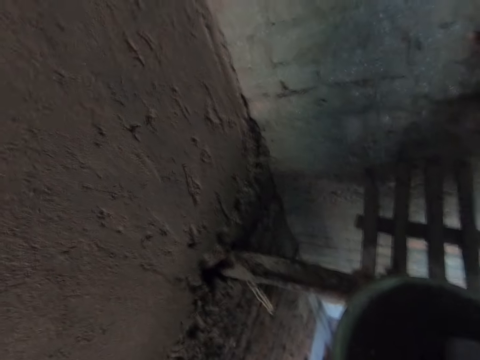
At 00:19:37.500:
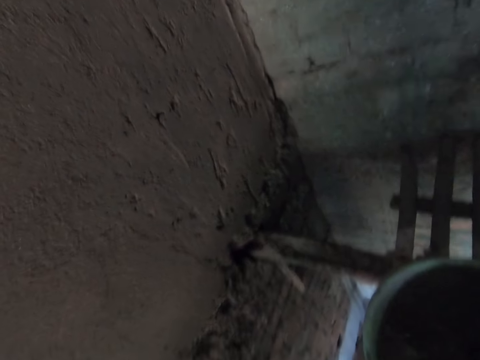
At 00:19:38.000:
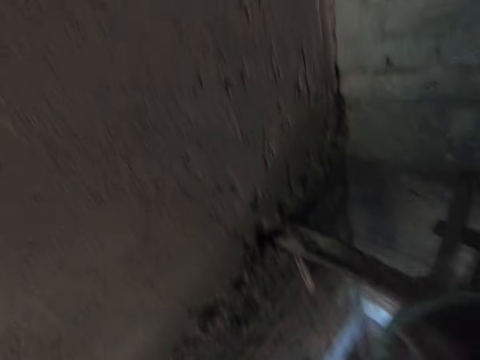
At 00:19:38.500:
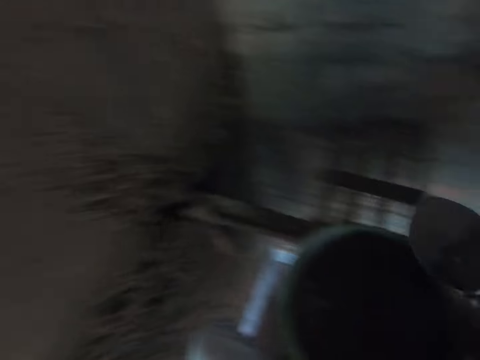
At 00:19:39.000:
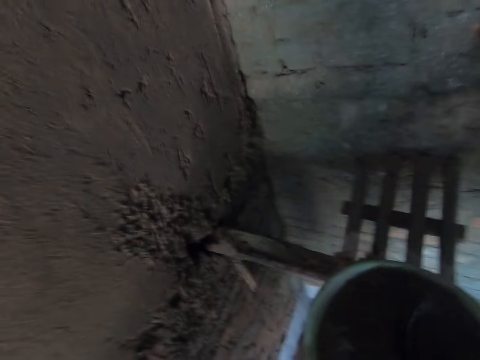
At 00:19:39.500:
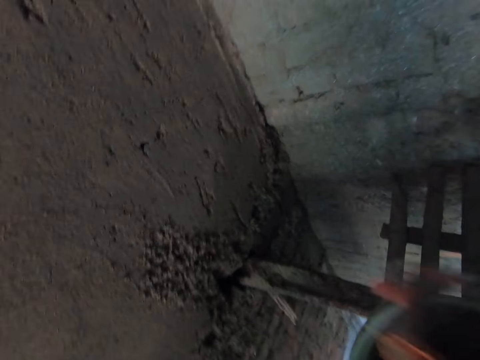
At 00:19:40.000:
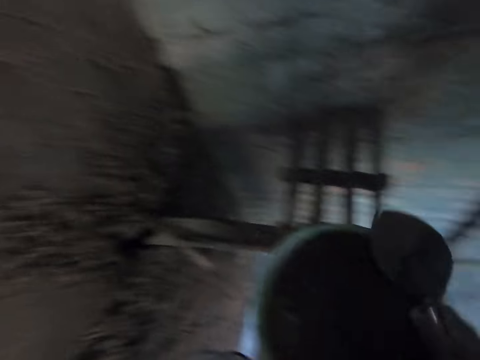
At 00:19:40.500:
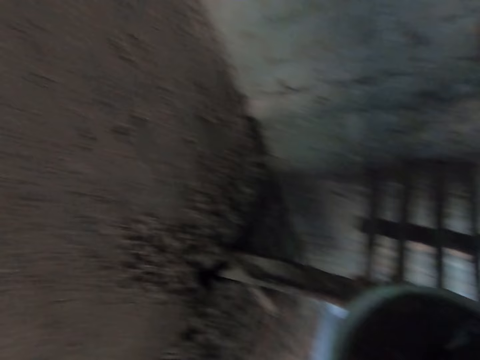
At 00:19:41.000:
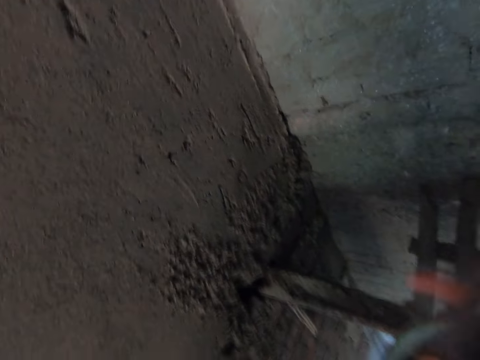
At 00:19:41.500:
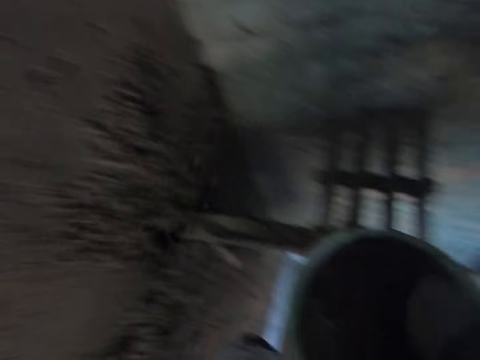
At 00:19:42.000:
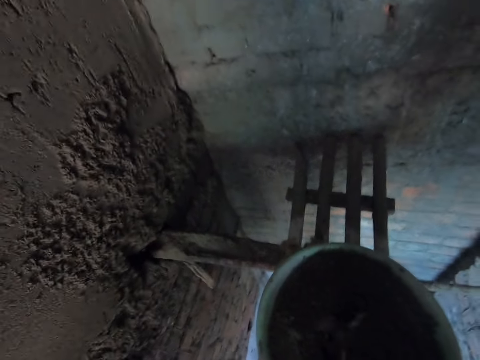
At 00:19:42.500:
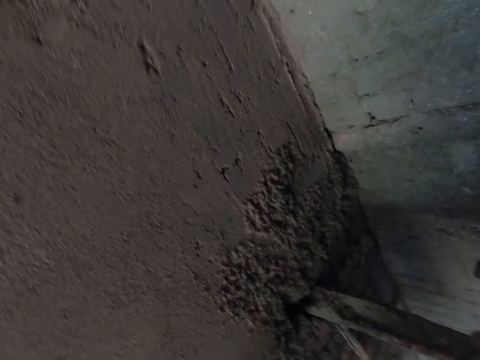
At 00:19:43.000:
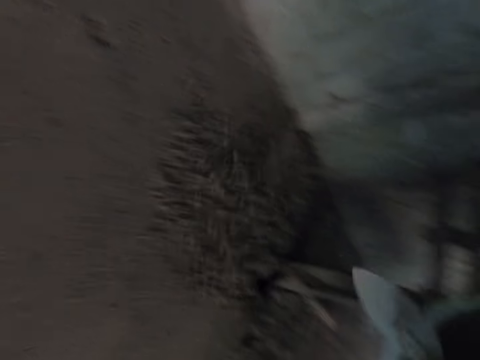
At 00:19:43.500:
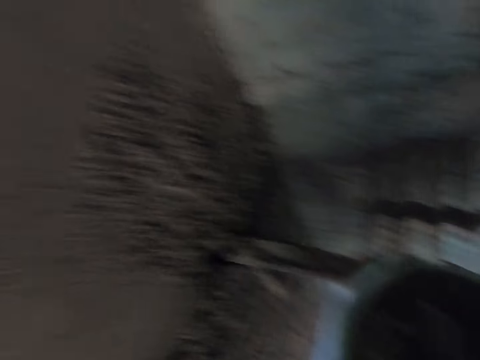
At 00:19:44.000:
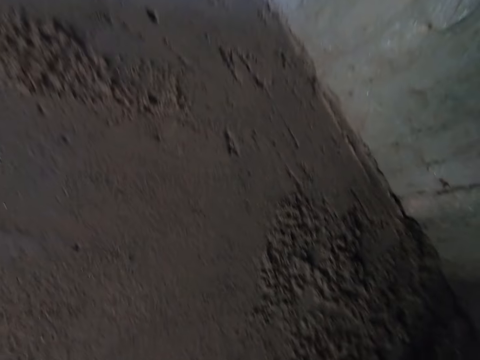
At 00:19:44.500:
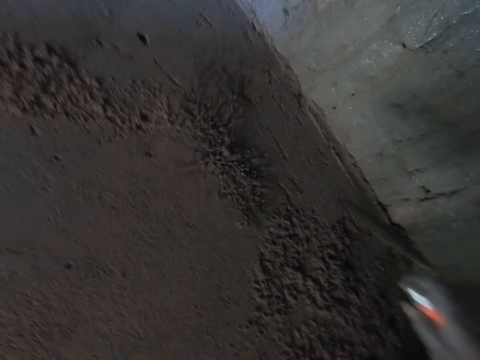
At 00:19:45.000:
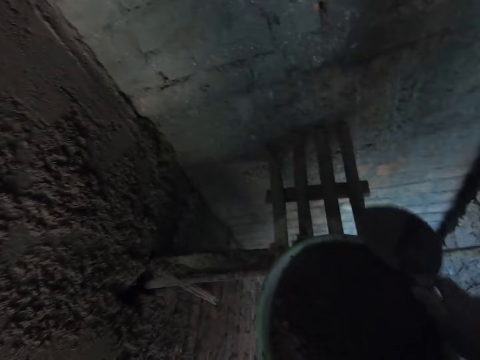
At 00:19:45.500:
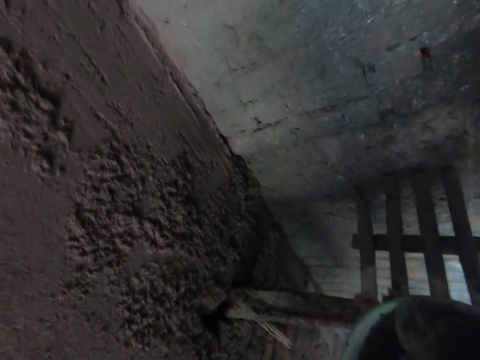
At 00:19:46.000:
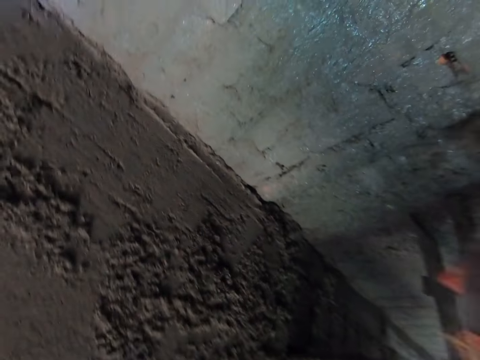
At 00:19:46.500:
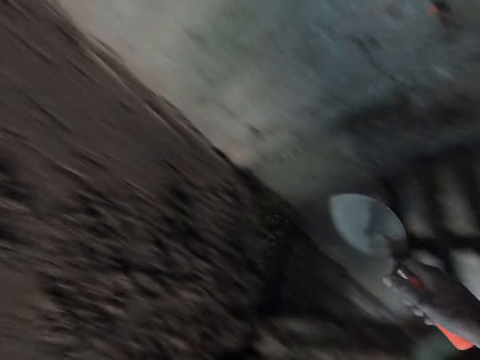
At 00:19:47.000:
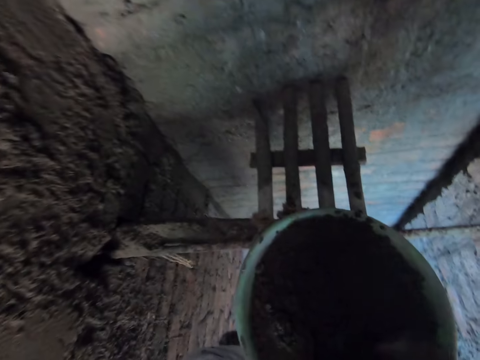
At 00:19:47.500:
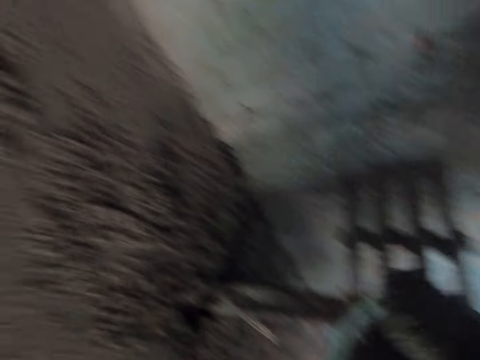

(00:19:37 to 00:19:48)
The camera wearer packs the sand from the bowl with the hand shovel in his right hand and throws the sand at the wall with the hand shovel in his right hand. He packs the sand from the bowl with the hand shovel in his right hand and throws the sand at the wall with the hand shovel in his right hand. He packs the sand from the bowl with the hand shovel in his right hand and throws the sand at the wall with the hand shovel in his right hand. He packs the sand from the bowl with the hand shovel in his right hand and throws the sand at the wall with the hand shovel in his right hand. He packs the sand from the bowl with the hand shovel in his right hand and throws the sand at the wall with the hand shovel in his right hand. He packs the sand from the bowl with the hand shovel in his right hand and throws the sand at the wall with the hand shovel in his right hand. He packs the sand from the bowl with the hand shovel in his right hand.

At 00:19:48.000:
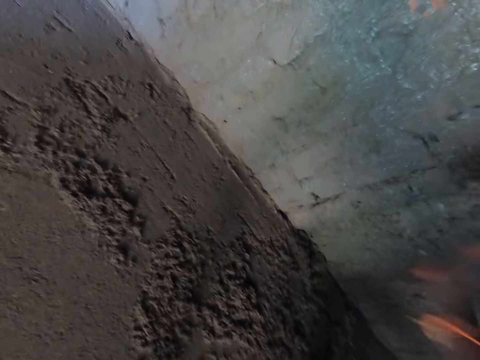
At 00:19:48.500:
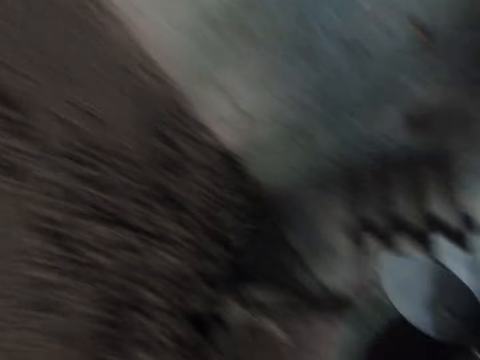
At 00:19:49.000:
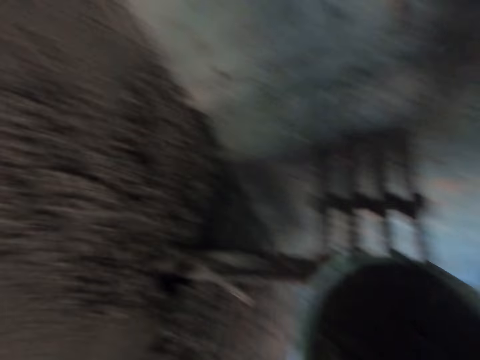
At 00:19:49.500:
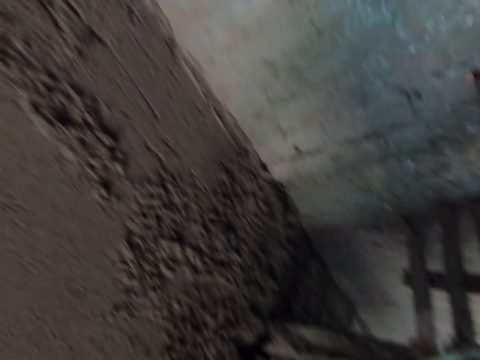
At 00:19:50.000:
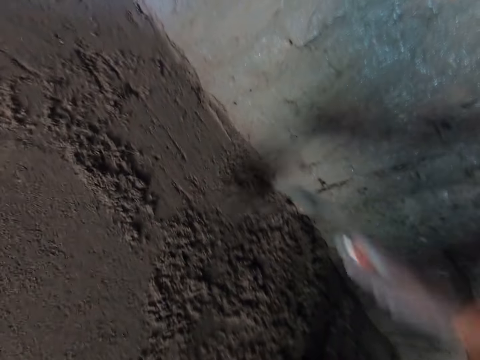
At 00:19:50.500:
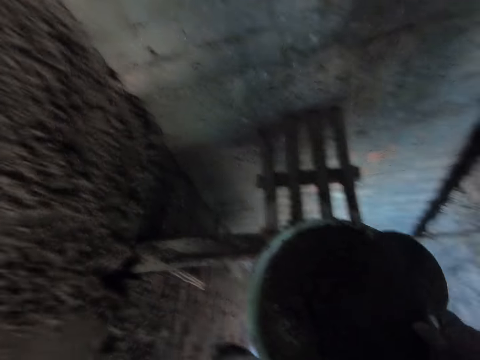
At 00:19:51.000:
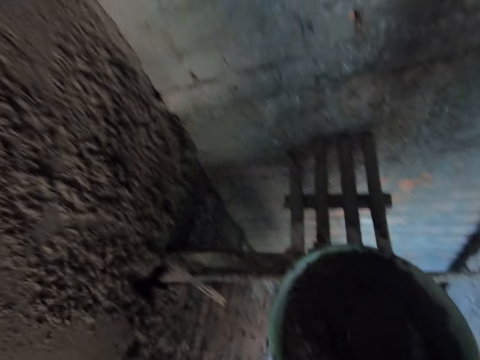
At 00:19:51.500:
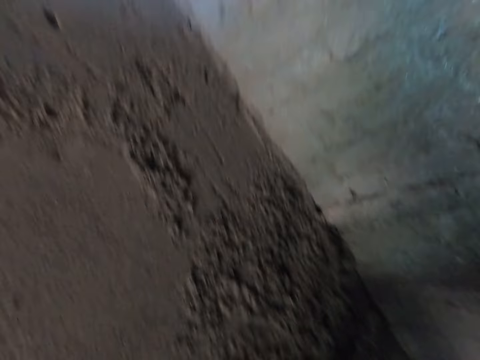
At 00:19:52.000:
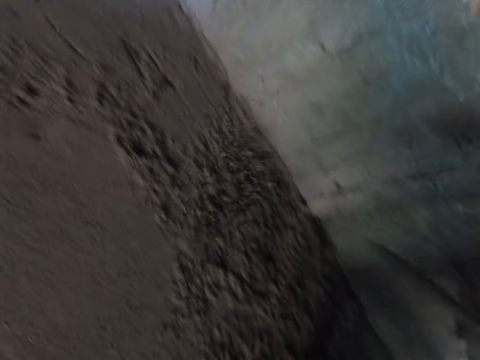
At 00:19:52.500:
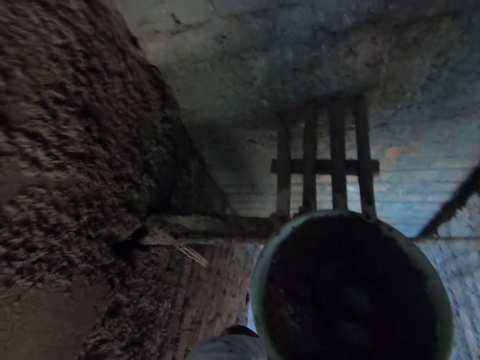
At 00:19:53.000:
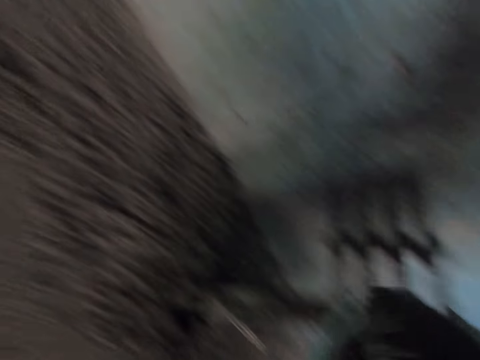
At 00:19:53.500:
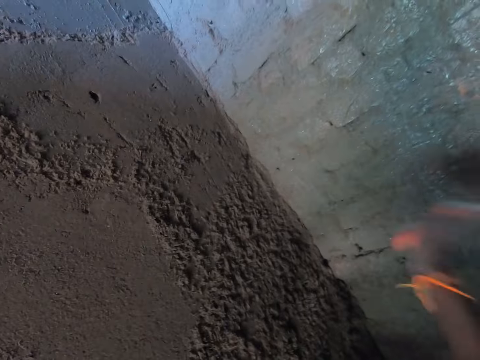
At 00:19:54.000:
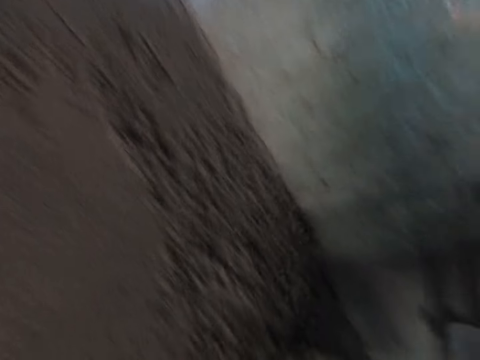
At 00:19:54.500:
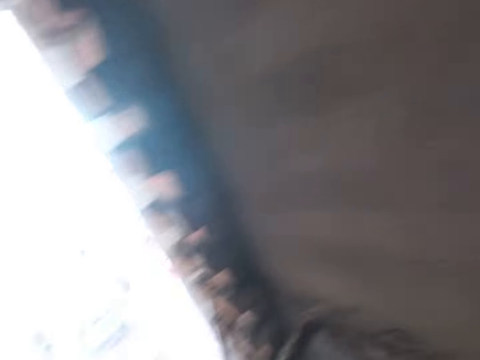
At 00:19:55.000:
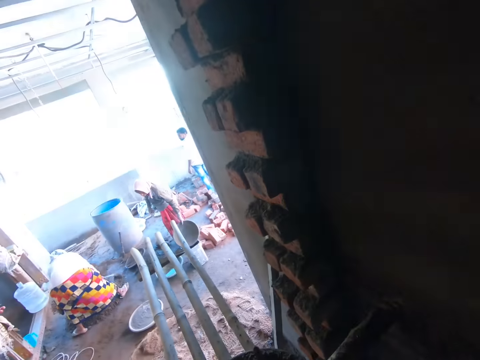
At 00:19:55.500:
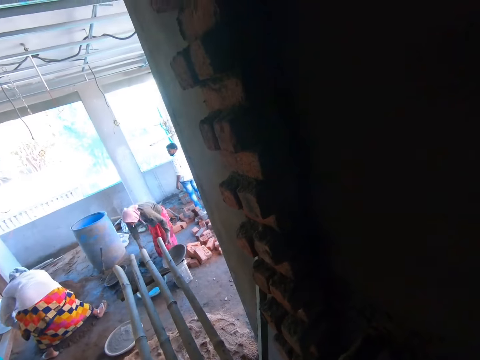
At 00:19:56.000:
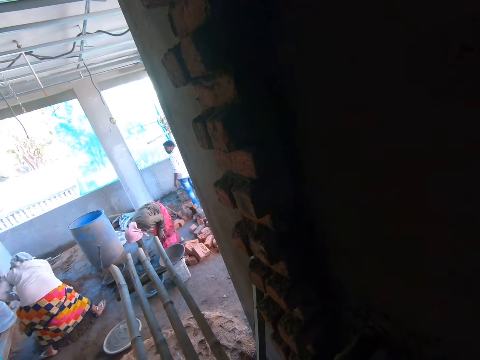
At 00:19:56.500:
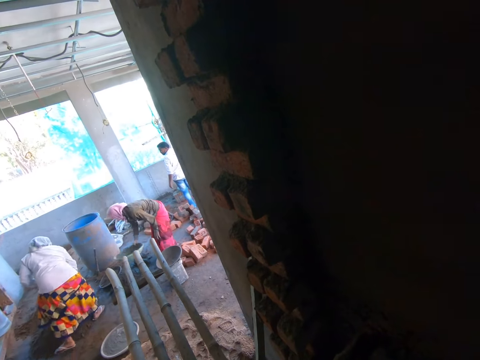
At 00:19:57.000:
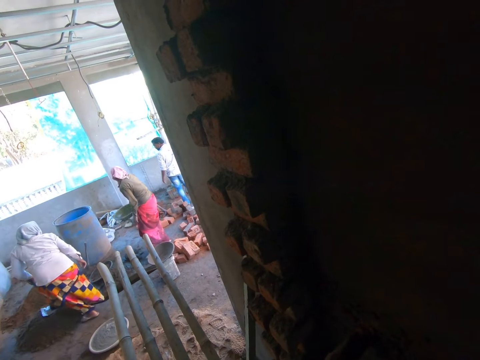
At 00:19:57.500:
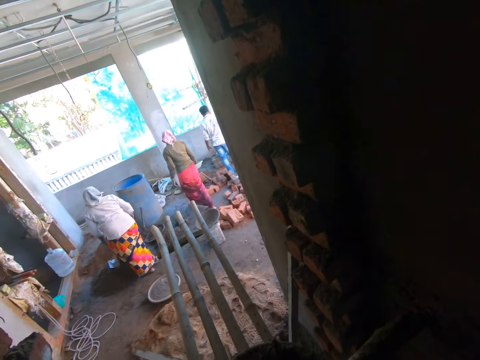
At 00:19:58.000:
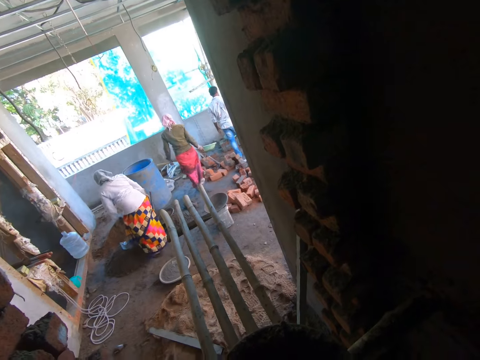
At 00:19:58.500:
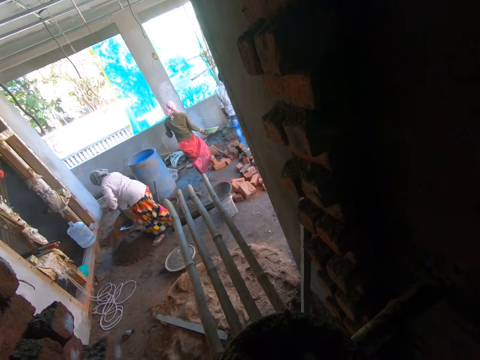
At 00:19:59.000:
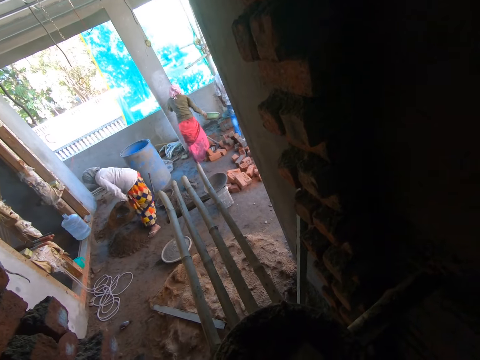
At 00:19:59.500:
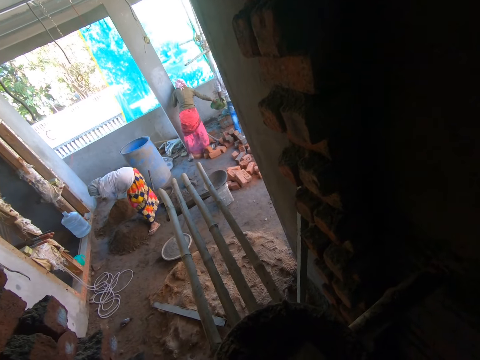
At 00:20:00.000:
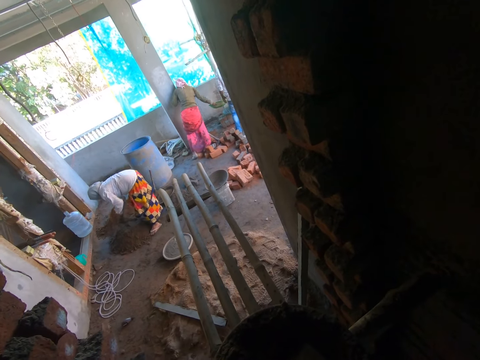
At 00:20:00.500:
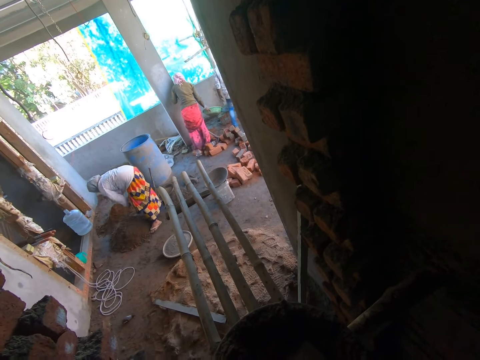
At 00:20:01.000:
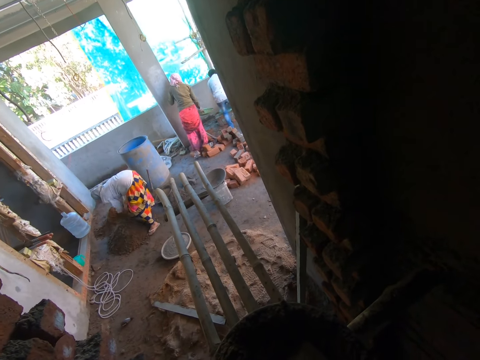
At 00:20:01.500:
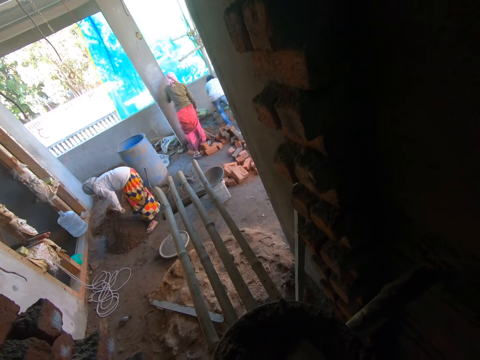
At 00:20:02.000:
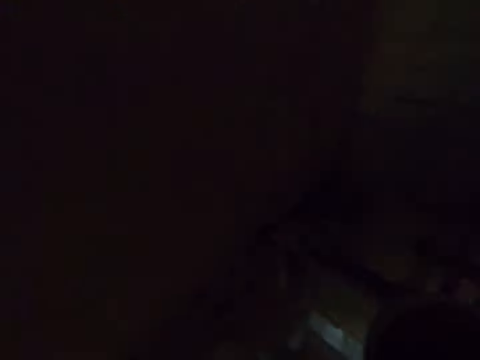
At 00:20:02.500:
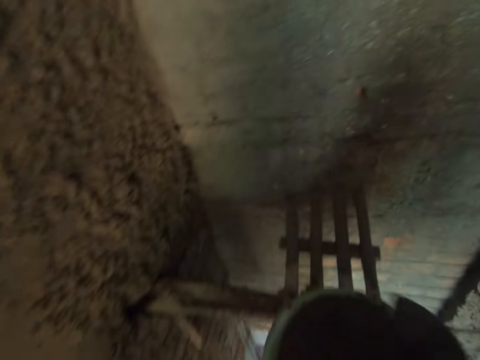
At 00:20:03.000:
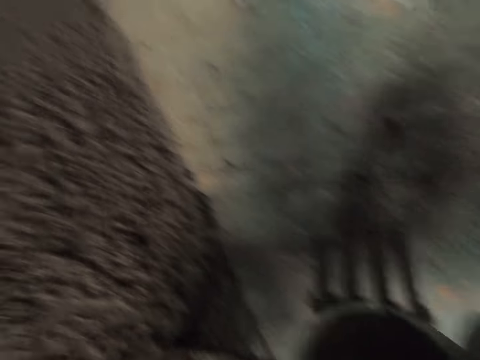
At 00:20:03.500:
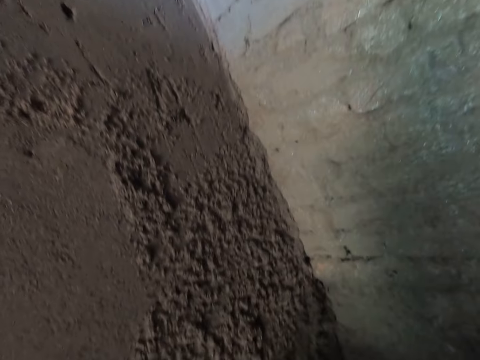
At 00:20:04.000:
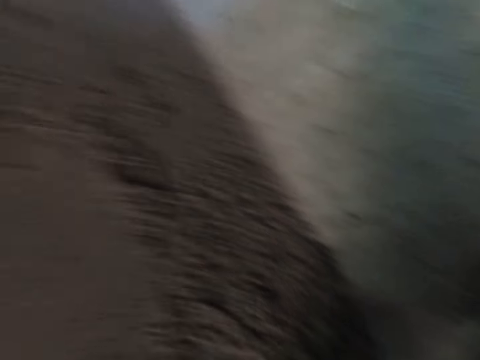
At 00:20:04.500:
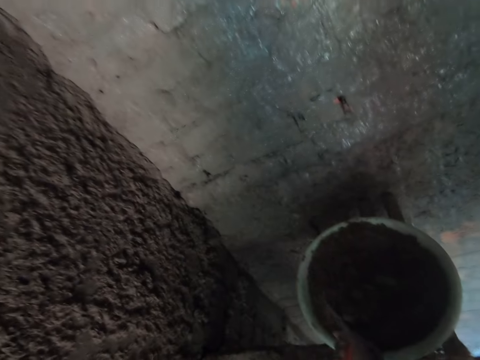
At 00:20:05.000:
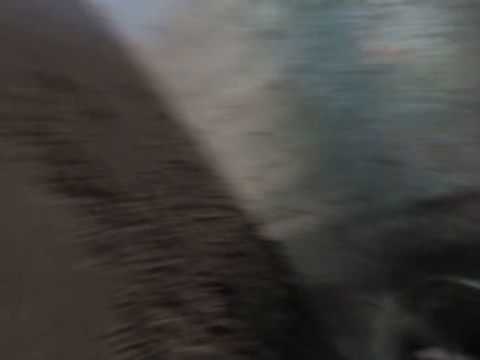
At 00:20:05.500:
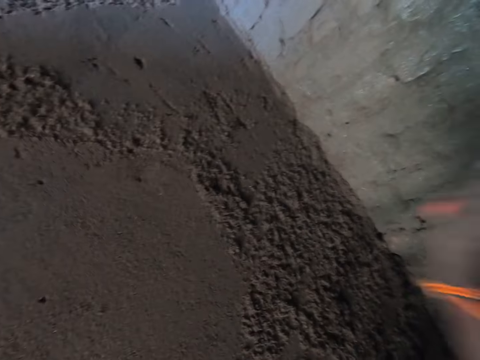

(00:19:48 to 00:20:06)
The camera wearer throws the sand at the wall with the hand shovel in his right hand. He packs the sand from the bowl with the hand shovel in his right hand and throws the sand at the wall with the hand shovel in his right hand. He packs the sand from the bowl with the hand shovel in his right hand and throws the sand at the wall with the hand shovel in his right hand. He packs the sand from the bowl with the hand shovel in his right hand and throws the sand at the wall with the hand shovel in his right hand. He packs the sand from the bowl with the hand shovel in his right hand and throws the sand at the wall with the hand shovel in his right hand. He looks around. A woman works on the sand on the ground with a hoe in her hands. Another woman picks up a bowl from the ground with her right hand. The other woman pours the water into a container on the ground with her hands. The first woman gathers the sand on the ground with the hoe in her hands. The camera wearer picks the bowl from the bamboo with his hands. He drops the bowl on the bamboo stand with his hands. He packs the sand from the bowl with the hand shovel in his right hand. He looks around.
